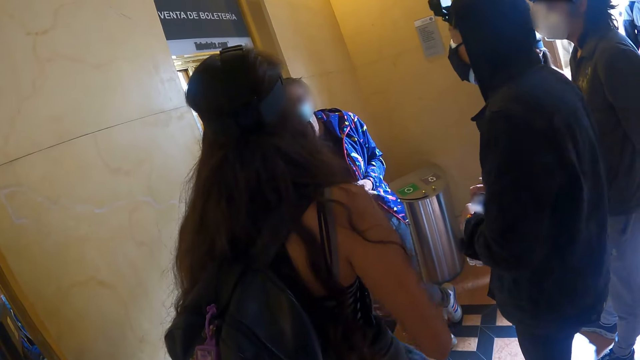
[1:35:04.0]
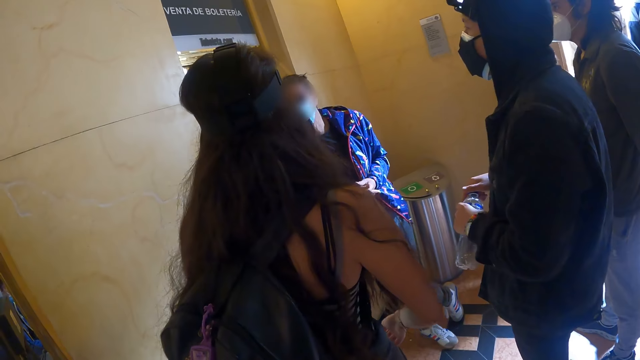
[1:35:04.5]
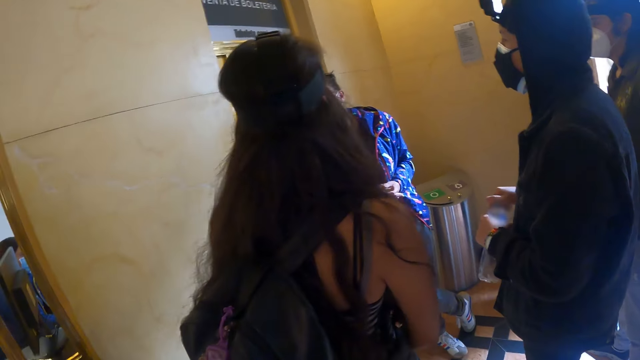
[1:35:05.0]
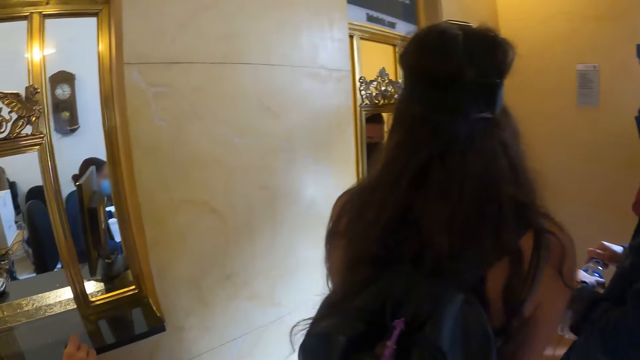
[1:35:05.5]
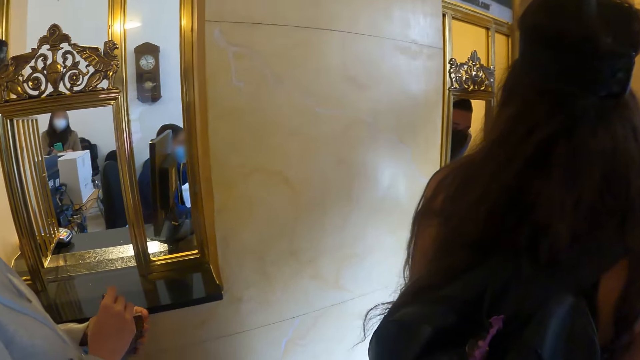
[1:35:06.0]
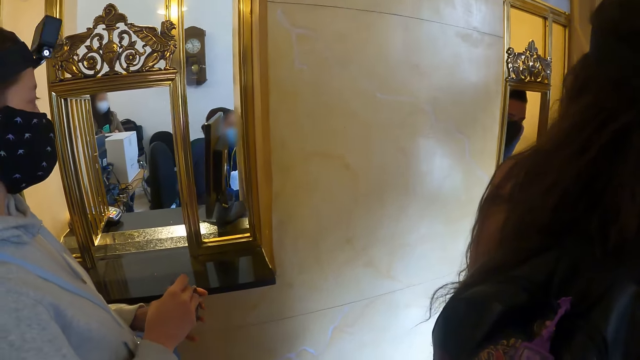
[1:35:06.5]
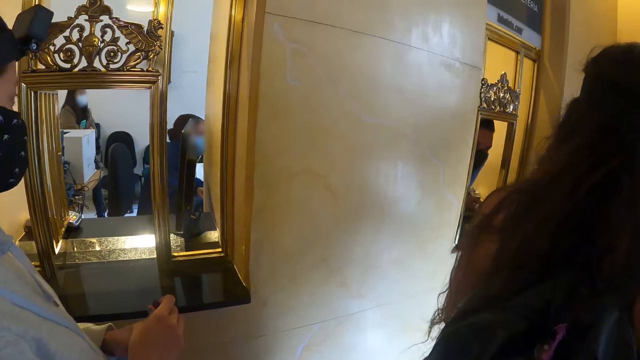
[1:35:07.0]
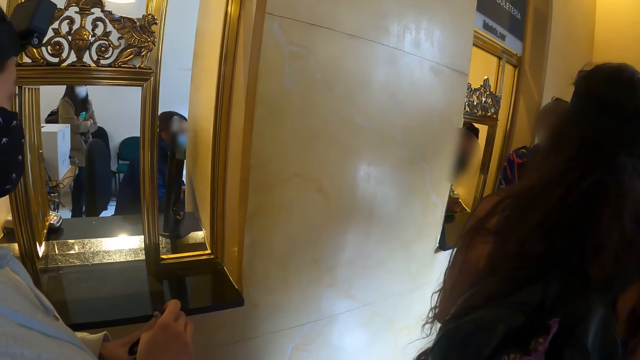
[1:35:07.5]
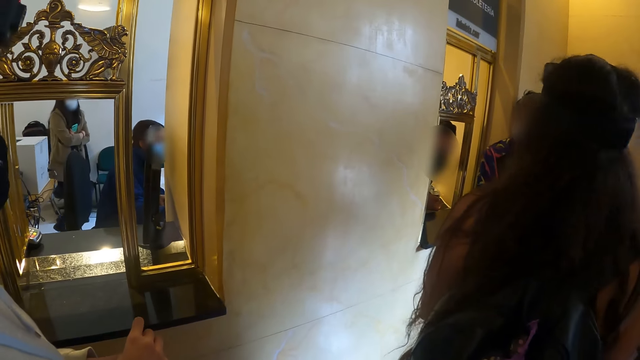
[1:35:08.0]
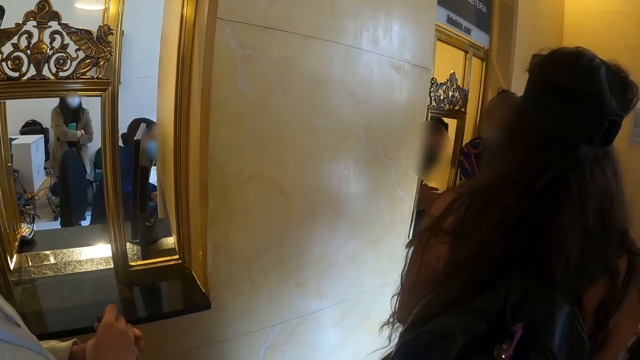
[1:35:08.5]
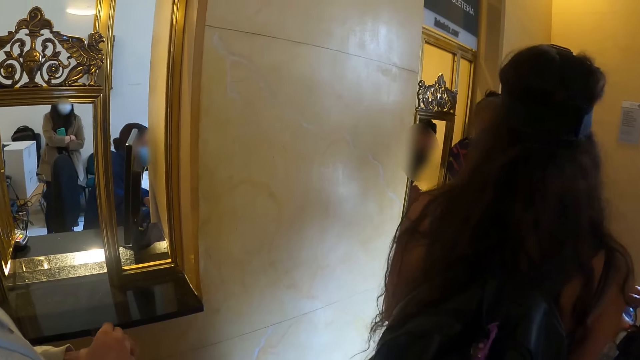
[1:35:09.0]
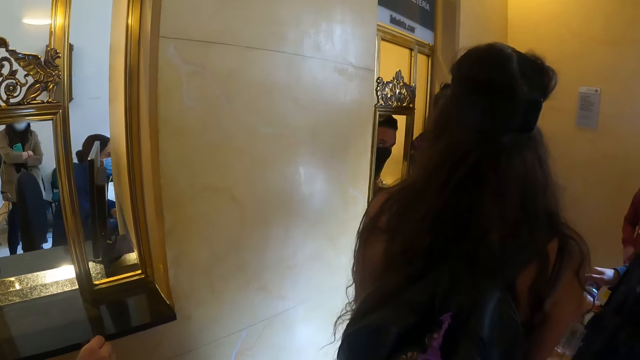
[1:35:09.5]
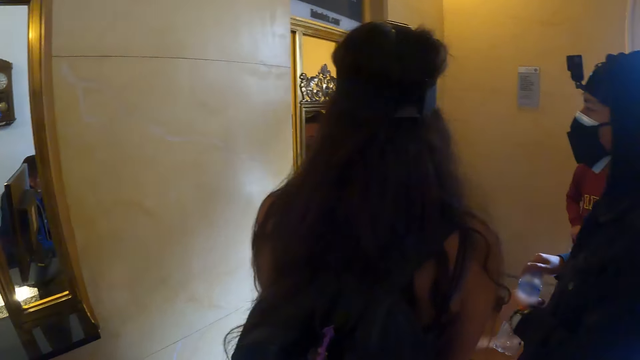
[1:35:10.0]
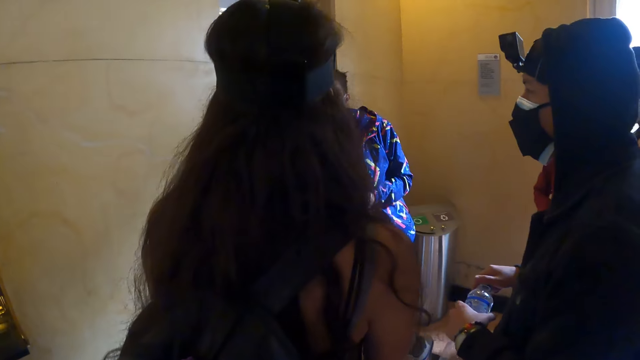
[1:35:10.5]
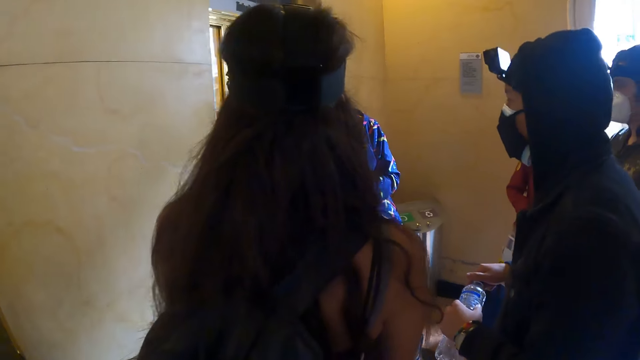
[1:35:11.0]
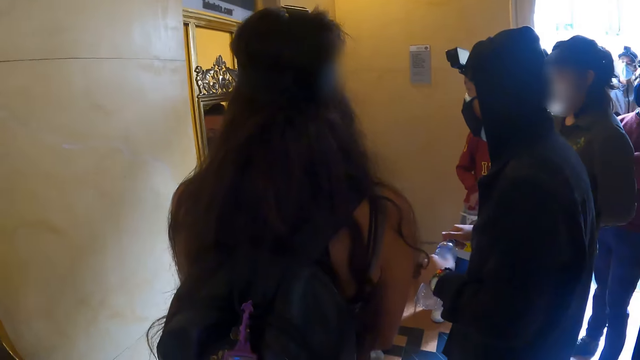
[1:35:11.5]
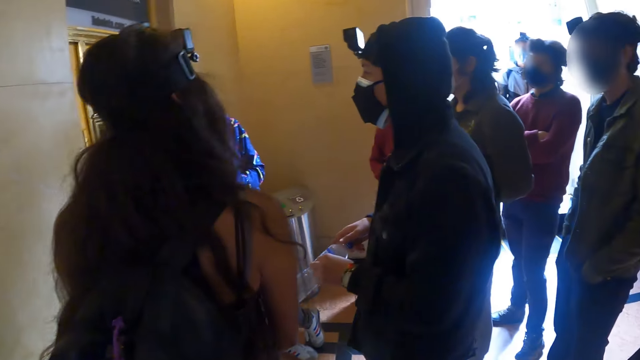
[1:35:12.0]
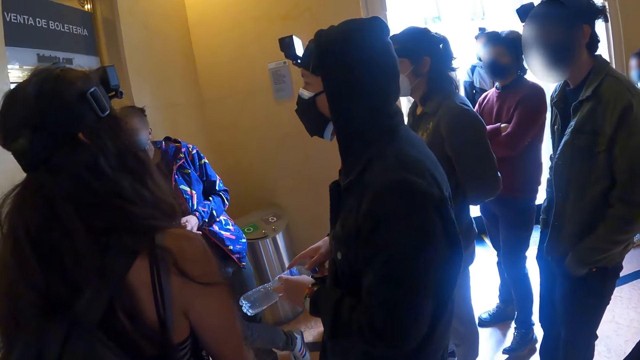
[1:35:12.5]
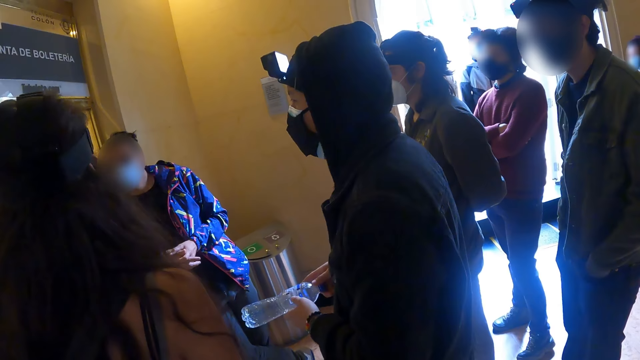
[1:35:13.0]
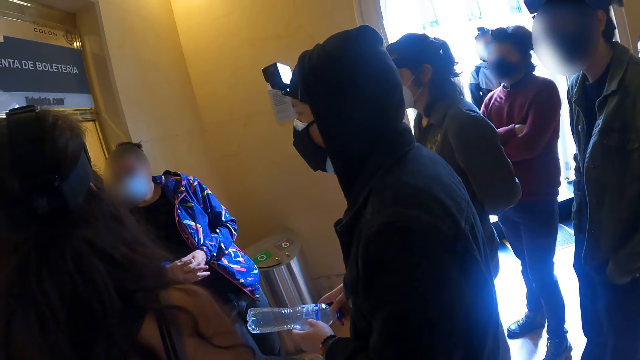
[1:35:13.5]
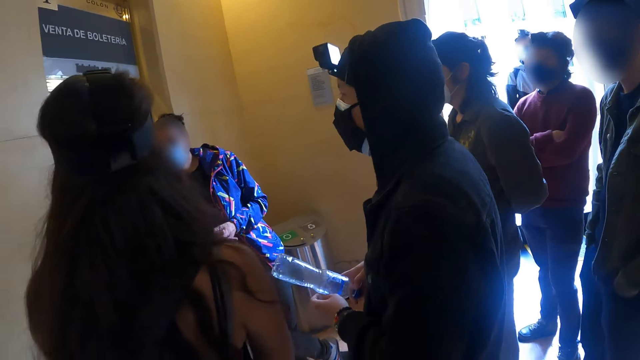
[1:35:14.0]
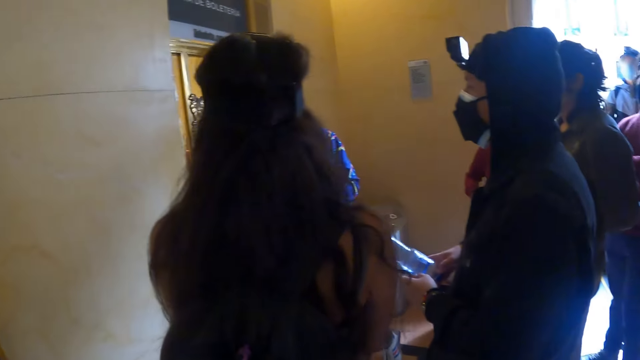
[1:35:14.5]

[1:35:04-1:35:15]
A person moves the head. Another person closes the bottle of water. Another person moves the wallet on the hand. The first person walks in the room. Another person moves the hand. The first person moves the bottle on the hand.

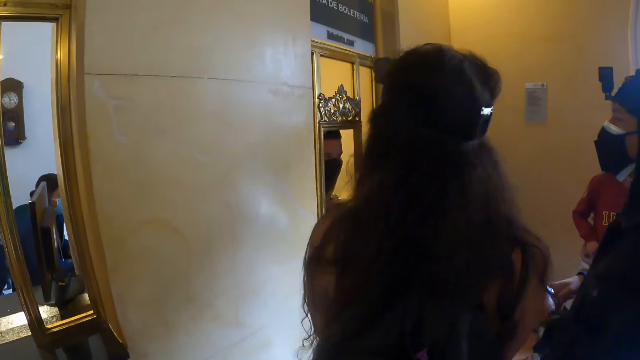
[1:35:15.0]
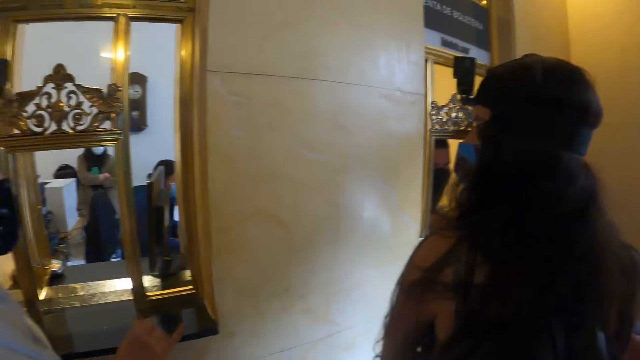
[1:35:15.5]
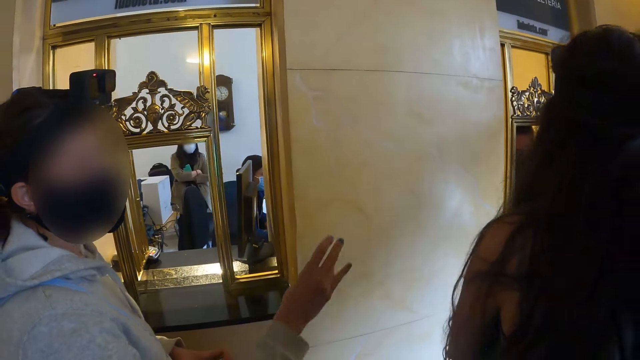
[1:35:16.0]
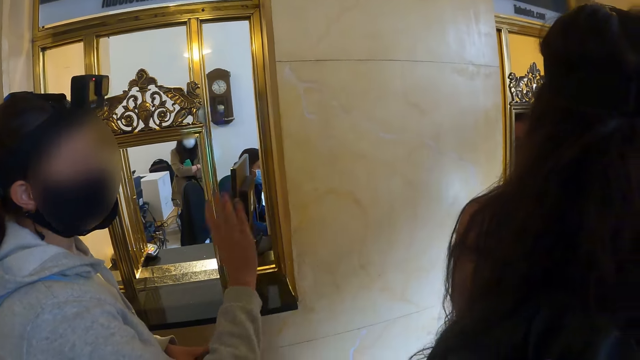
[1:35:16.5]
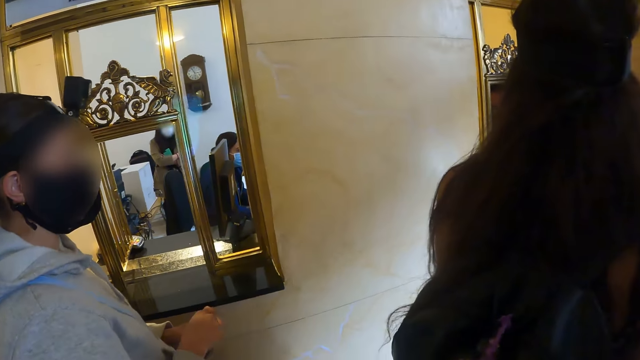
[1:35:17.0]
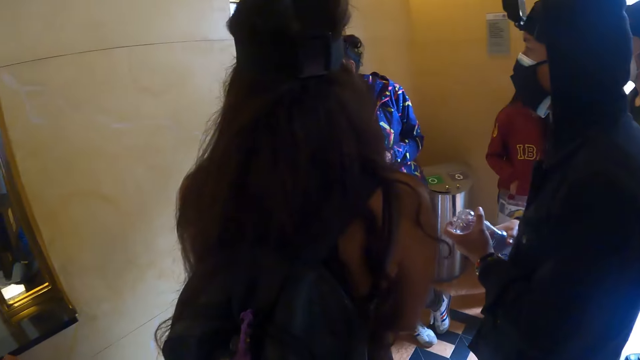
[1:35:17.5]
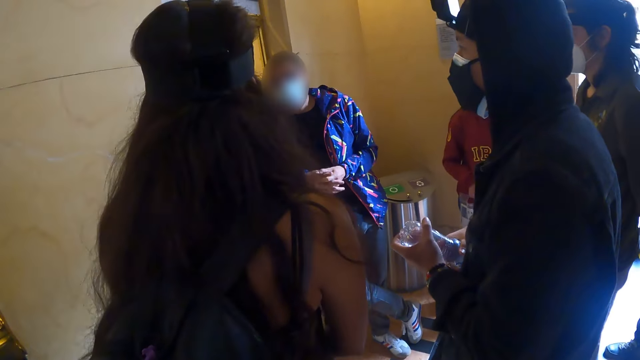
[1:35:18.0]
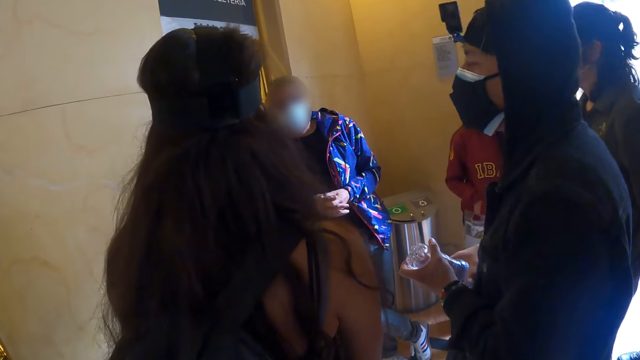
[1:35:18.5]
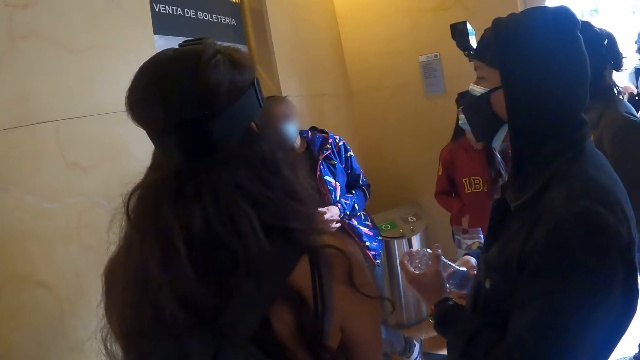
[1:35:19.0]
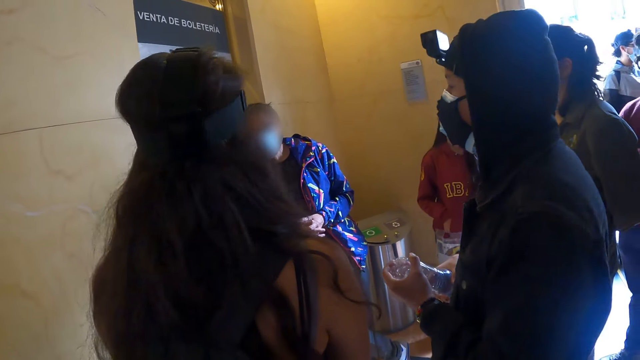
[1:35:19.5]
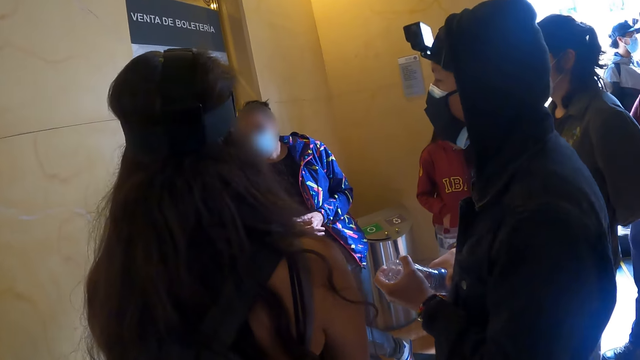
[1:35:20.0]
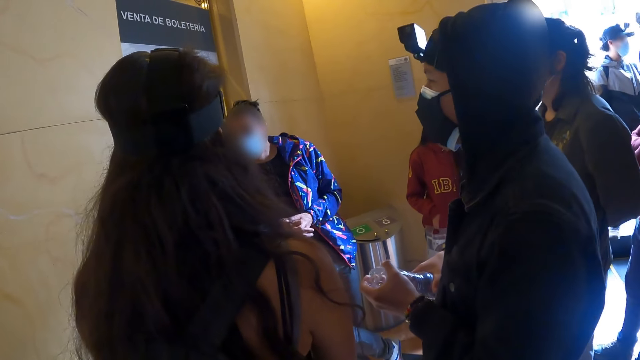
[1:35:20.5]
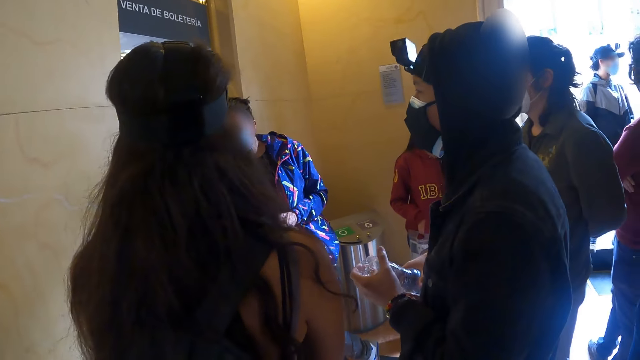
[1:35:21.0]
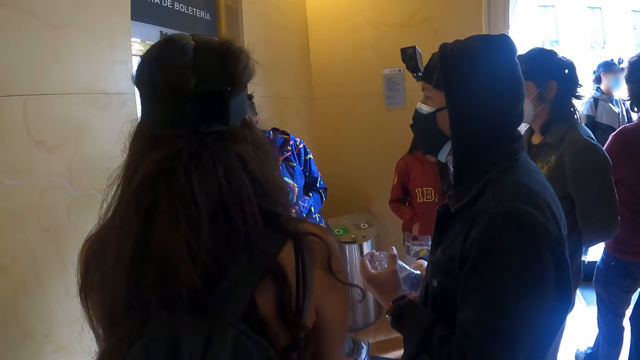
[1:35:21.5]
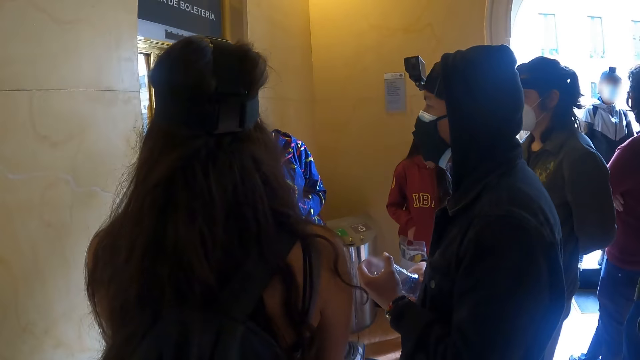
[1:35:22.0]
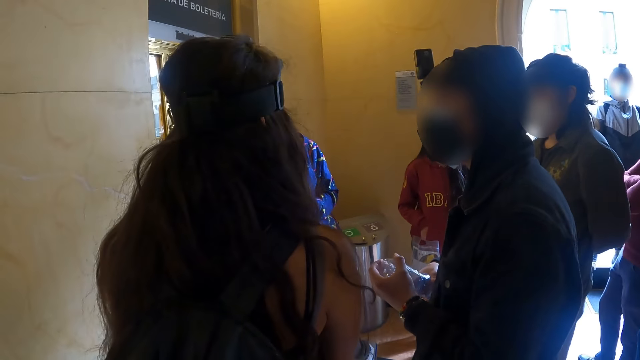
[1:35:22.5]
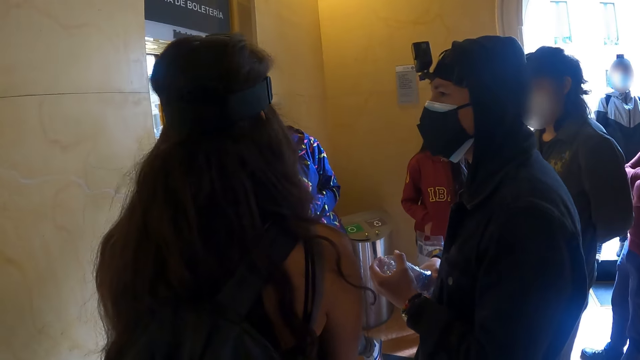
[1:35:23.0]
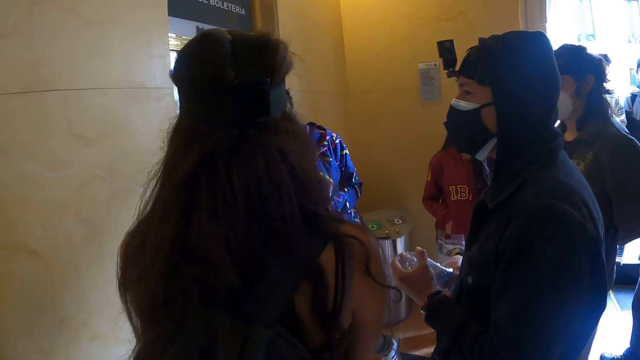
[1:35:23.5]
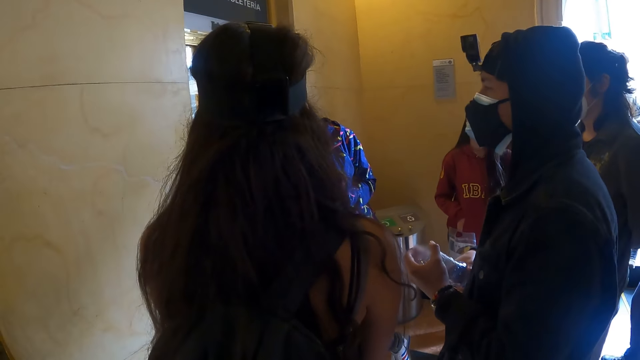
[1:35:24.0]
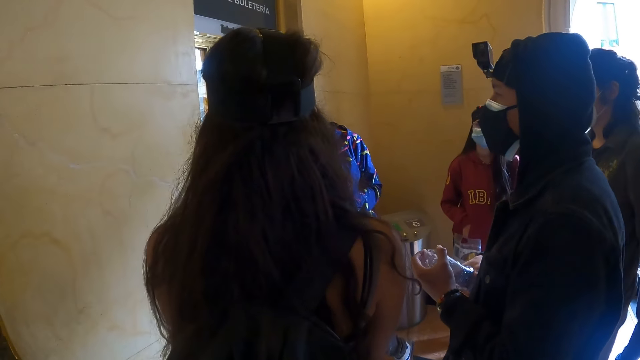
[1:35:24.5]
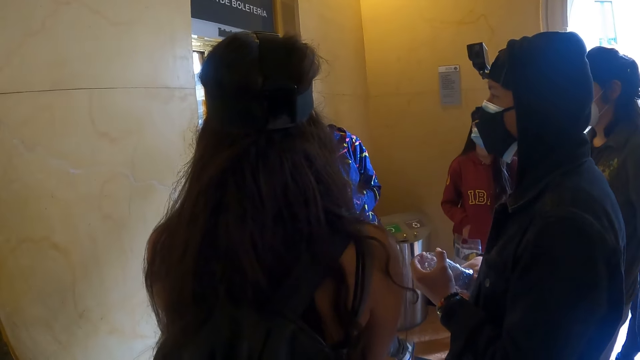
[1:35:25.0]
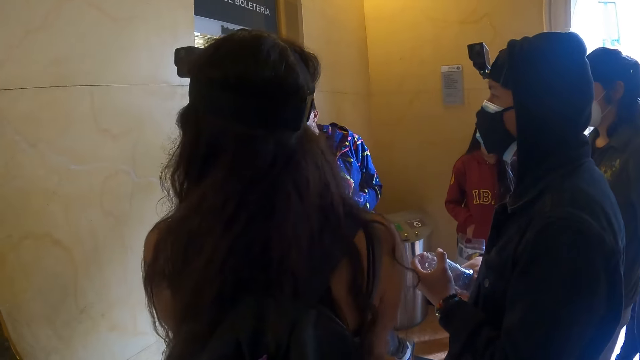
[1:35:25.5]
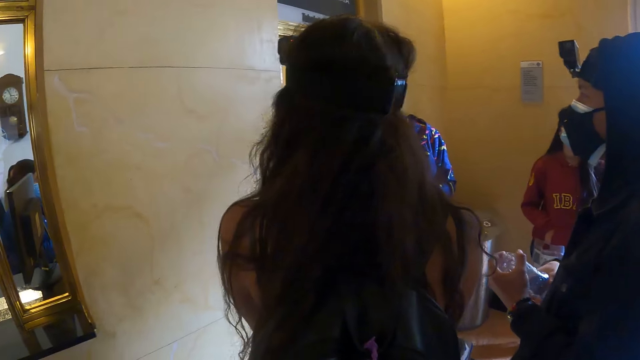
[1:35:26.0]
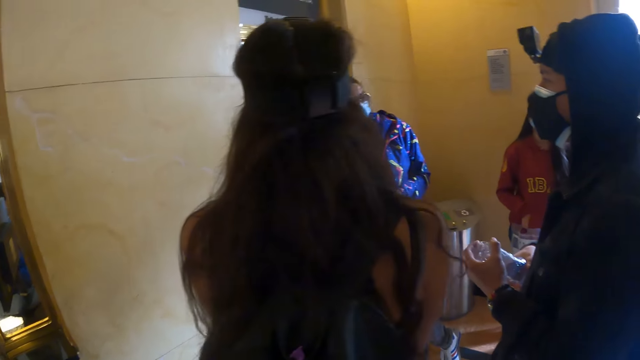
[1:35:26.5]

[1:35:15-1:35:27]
A person talks to another person. A woman lifts up her hand. The second person moves the head. Another person moves the head. The second person stares around the room.
